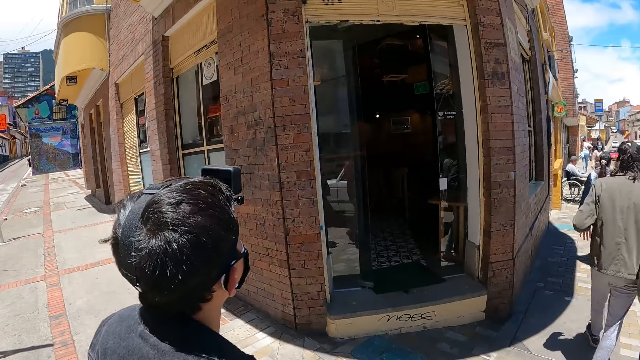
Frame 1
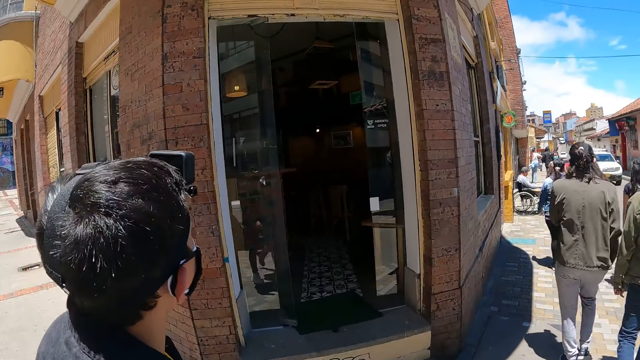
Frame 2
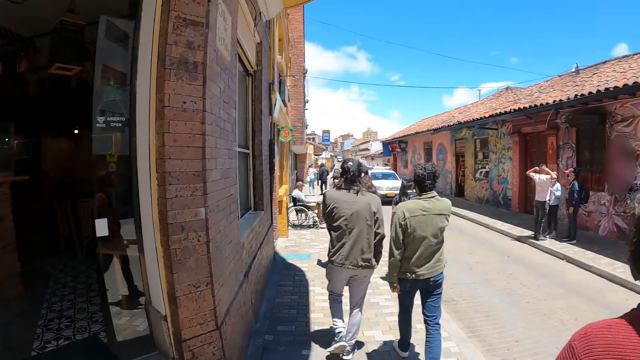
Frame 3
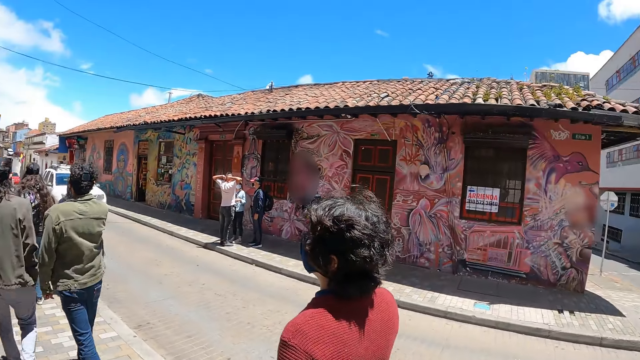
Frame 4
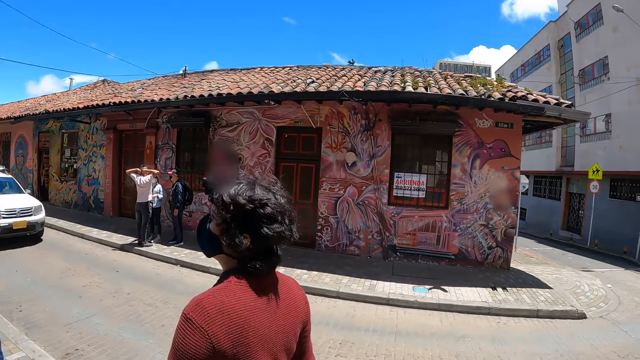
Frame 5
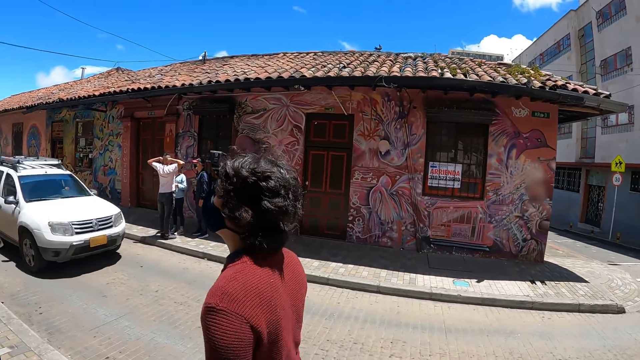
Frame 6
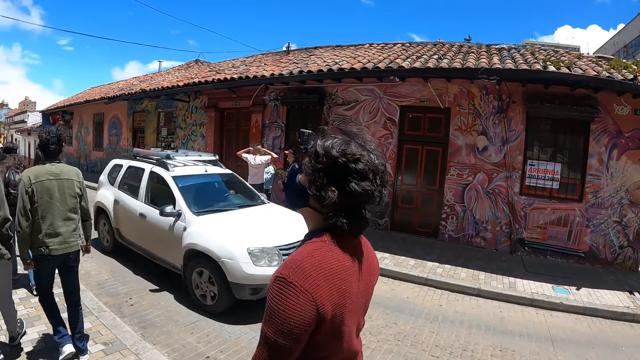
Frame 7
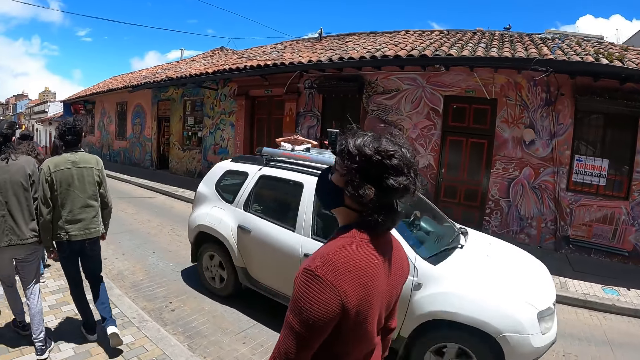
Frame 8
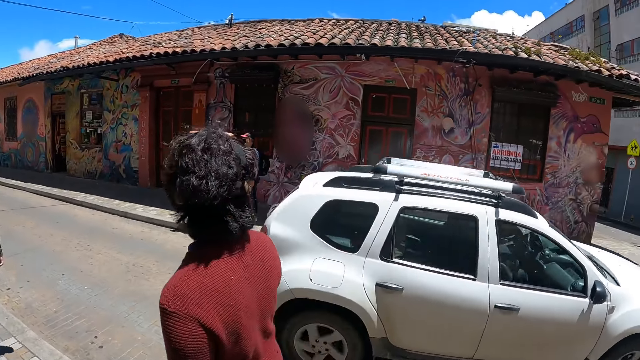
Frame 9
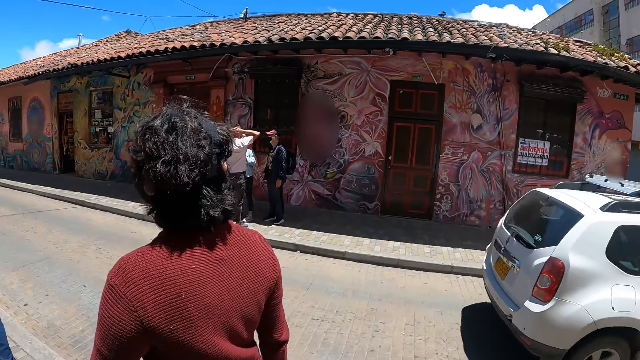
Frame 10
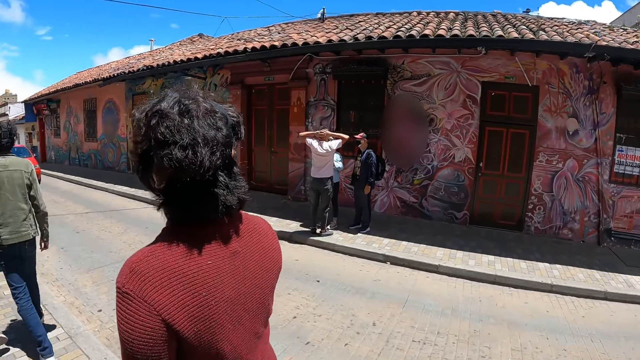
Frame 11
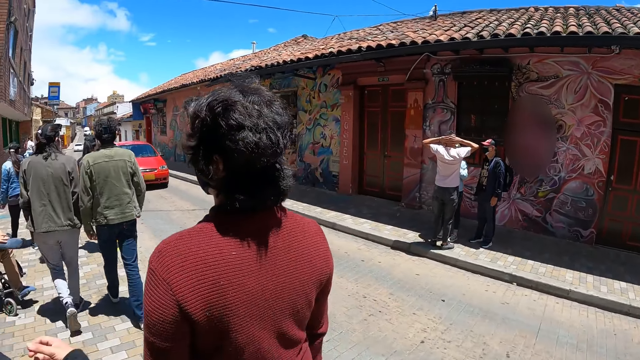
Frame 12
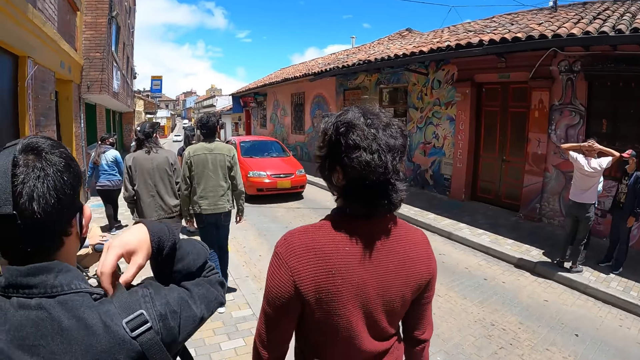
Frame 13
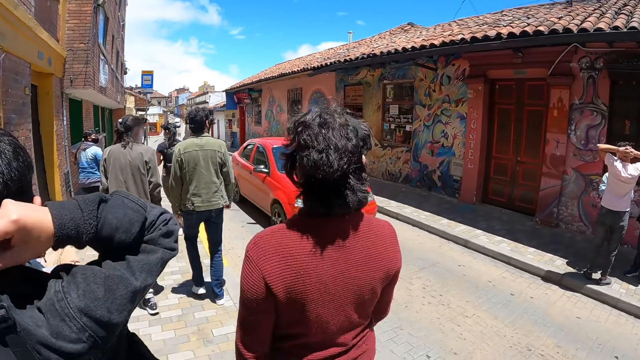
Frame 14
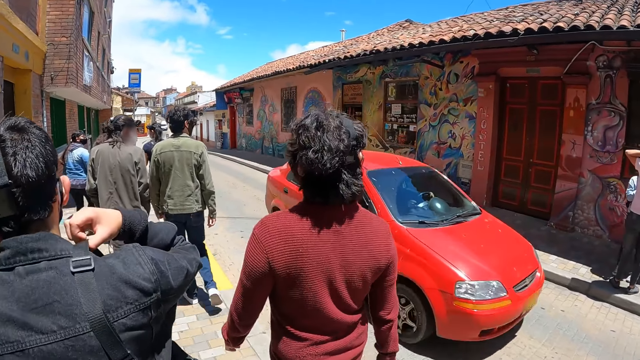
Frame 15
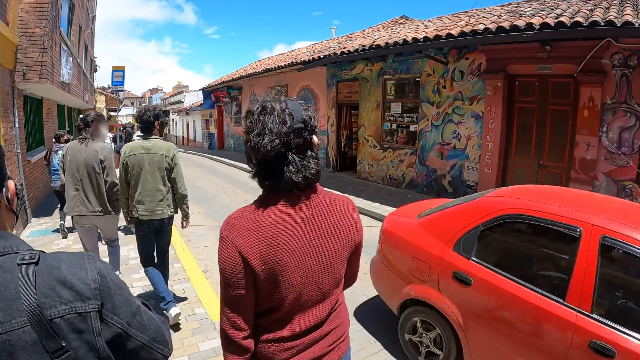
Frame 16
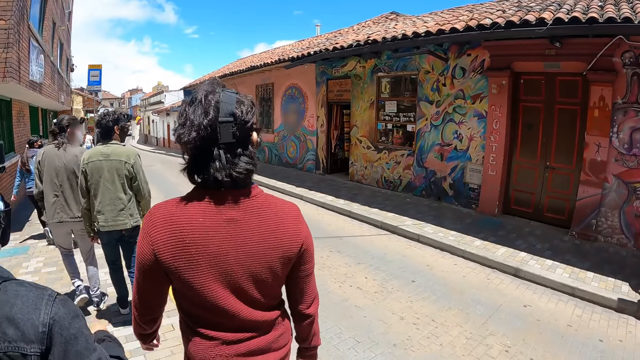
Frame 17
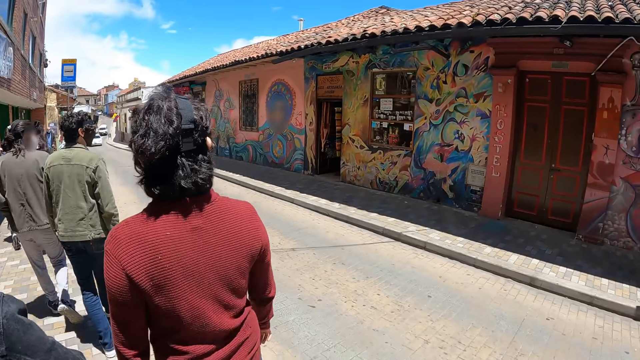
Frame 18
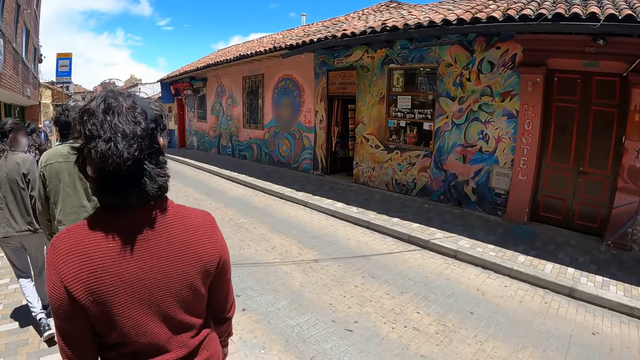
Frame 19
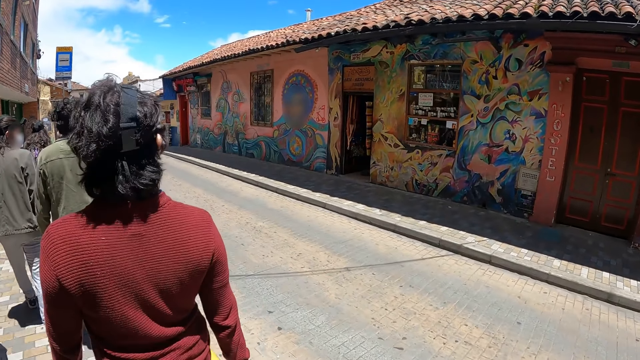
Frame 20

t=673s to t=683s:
The camera wearer walks along the path. They look around the city. A man adjusts his bag strap. Another man walks along the path. The first man walks along the path.

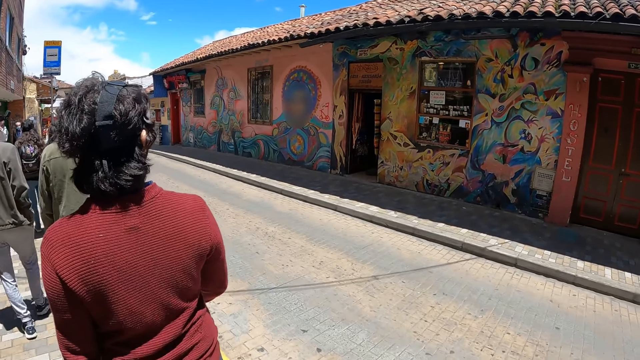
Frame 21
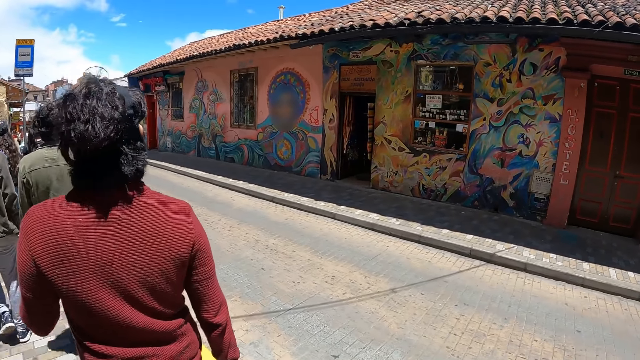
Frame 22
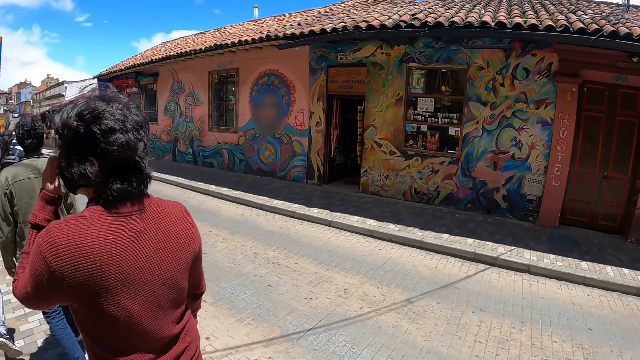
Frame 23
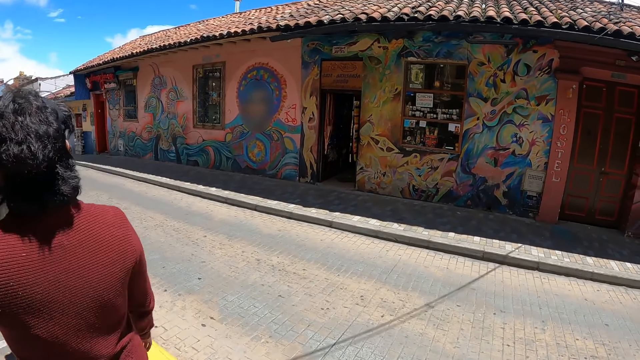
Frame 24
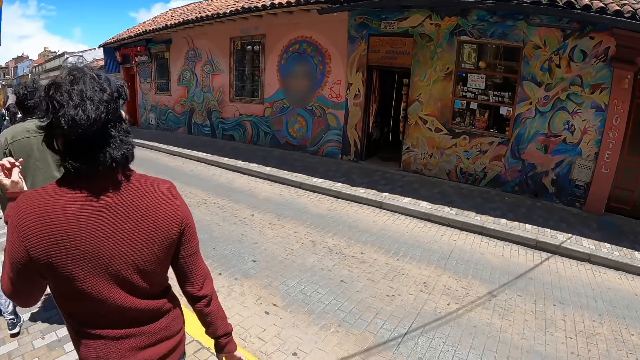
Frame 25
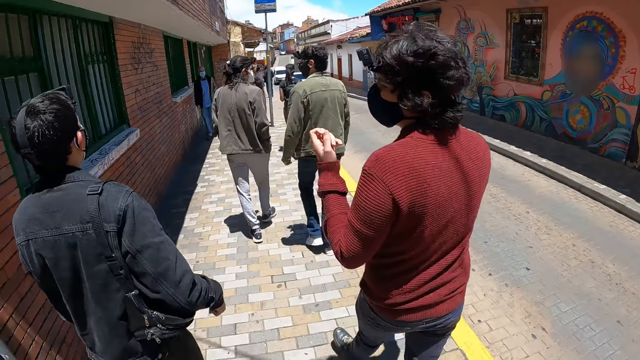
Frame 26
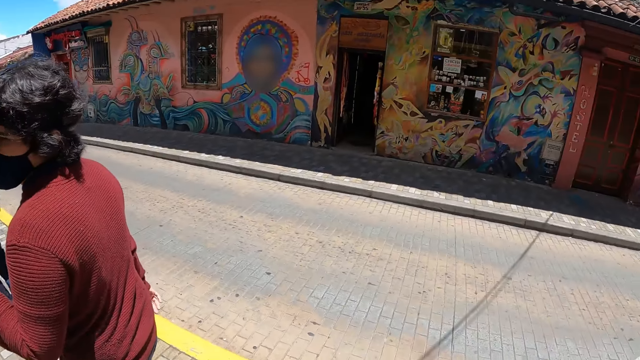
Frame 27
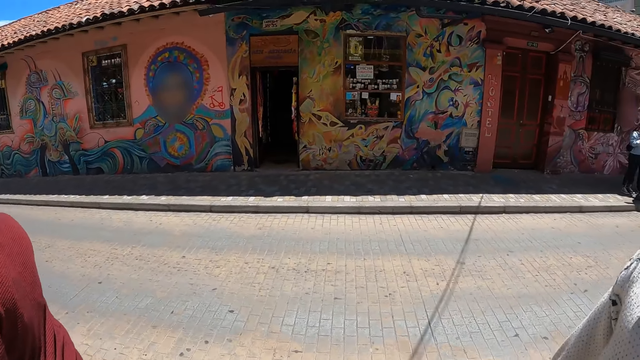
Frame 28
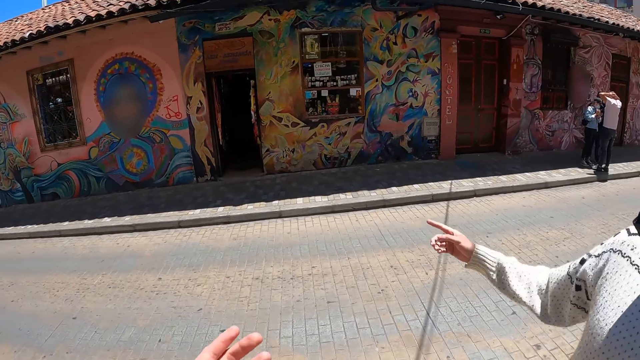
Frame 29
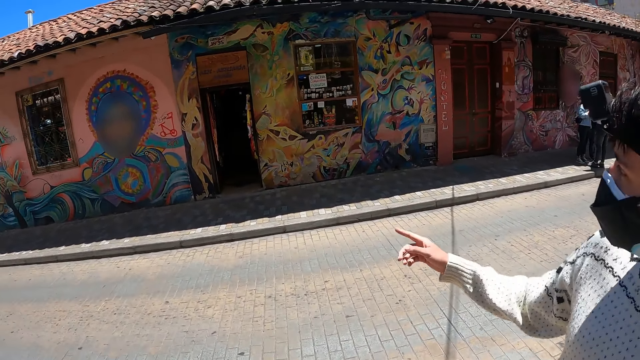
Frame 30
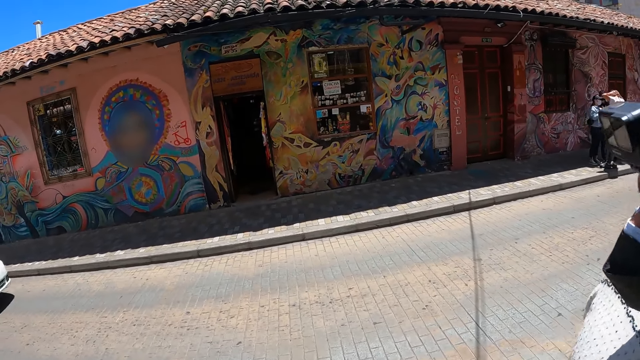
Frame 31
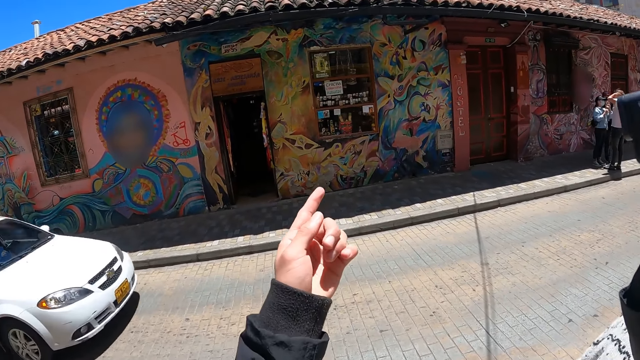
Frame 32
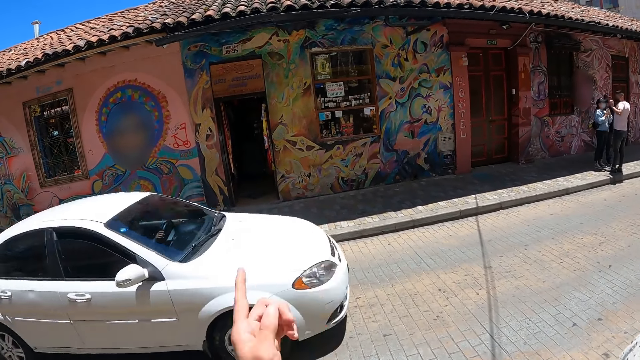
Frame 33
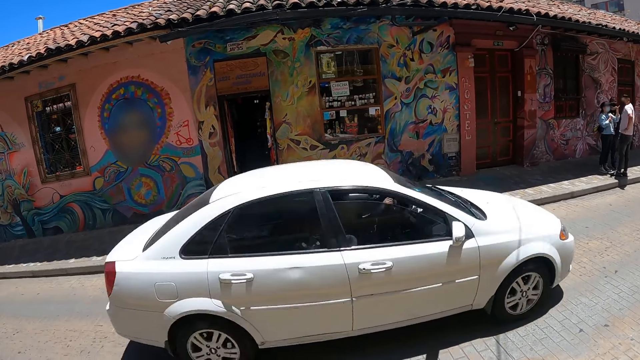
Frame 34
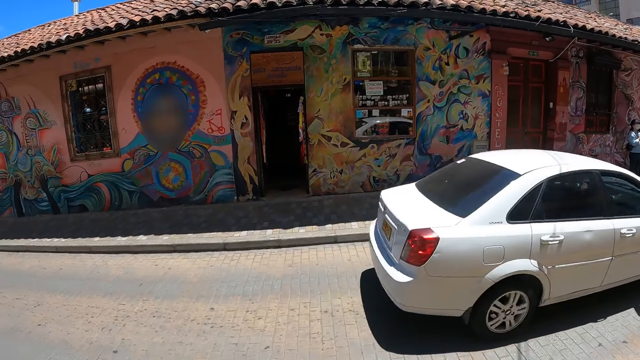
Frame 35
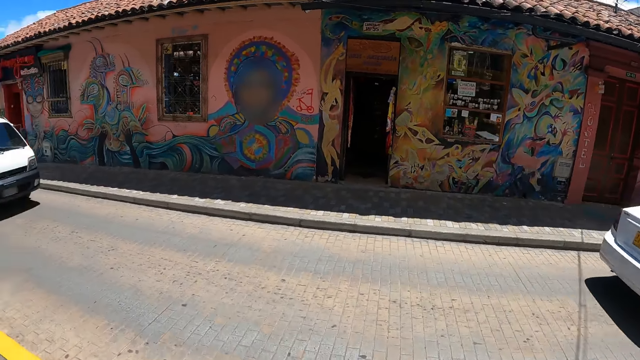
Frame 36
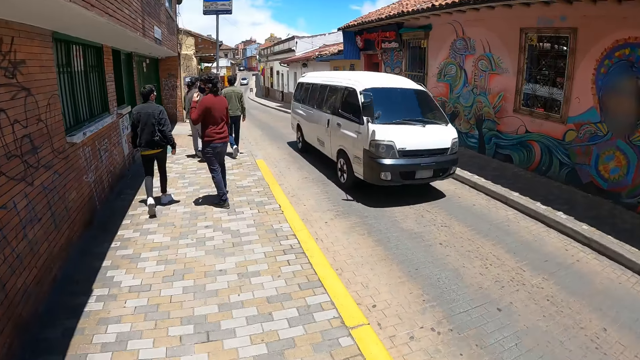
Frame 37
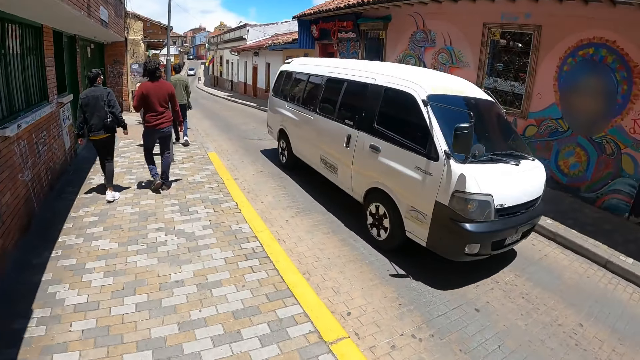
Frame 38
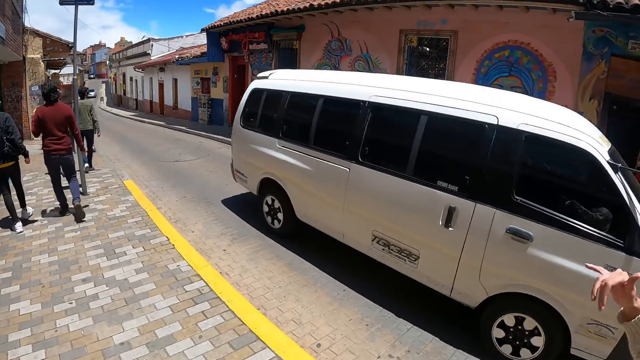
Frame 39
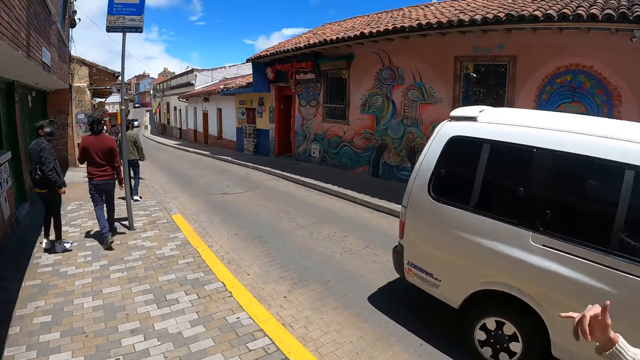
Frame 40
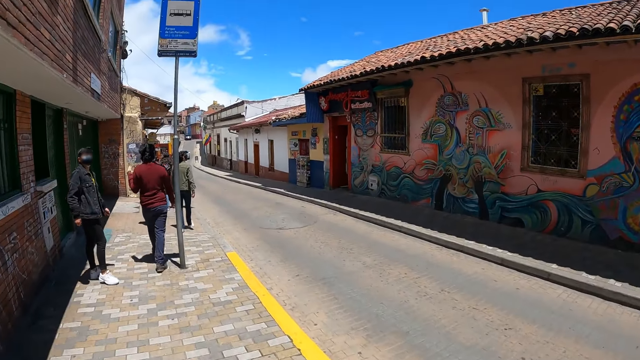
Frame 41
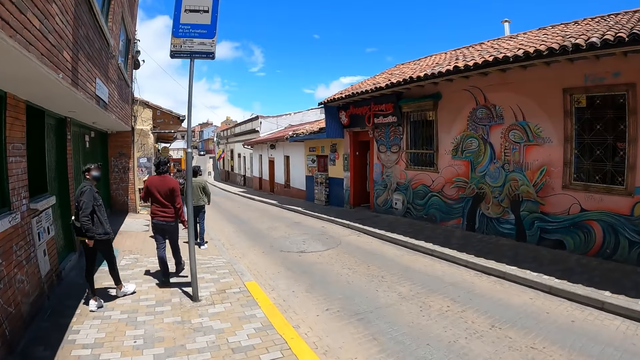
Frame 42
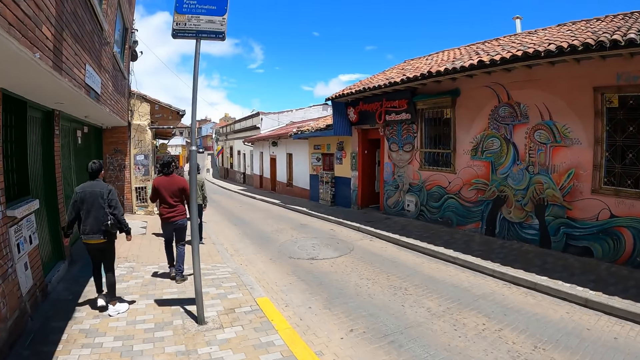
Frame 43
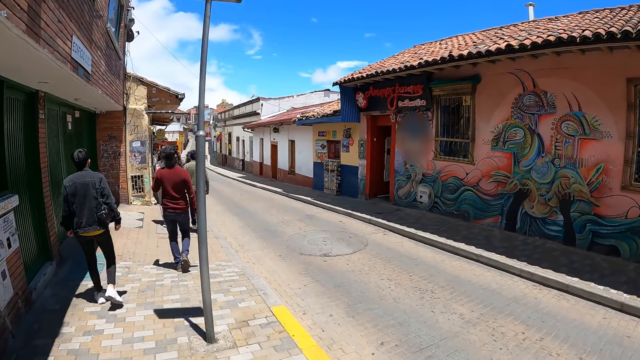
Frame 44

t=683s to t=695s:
A man holds something and pulls his hand off an object. The man looks at another man. The camera wearer looks around the city. Another man gestures his hand. The camera wearer gestures his hand. He walks along the path.
